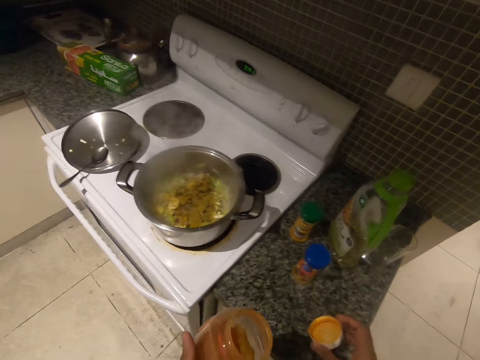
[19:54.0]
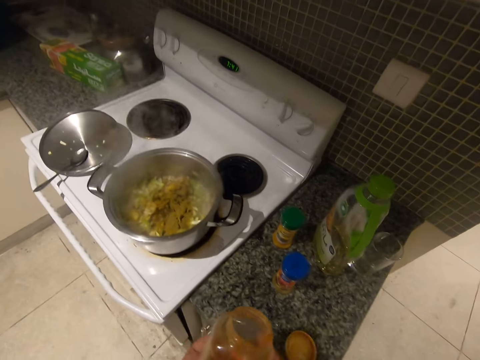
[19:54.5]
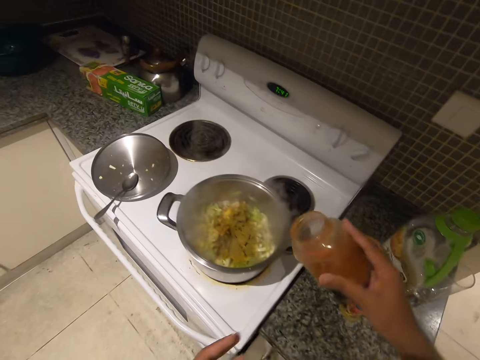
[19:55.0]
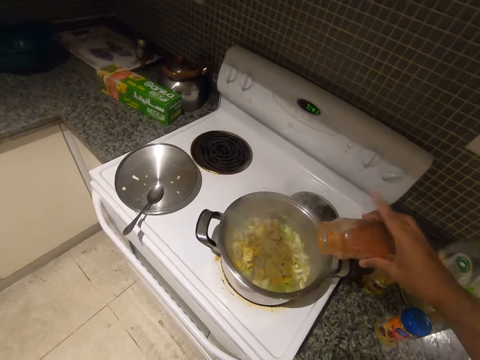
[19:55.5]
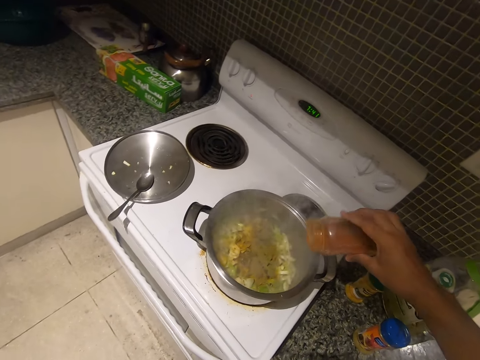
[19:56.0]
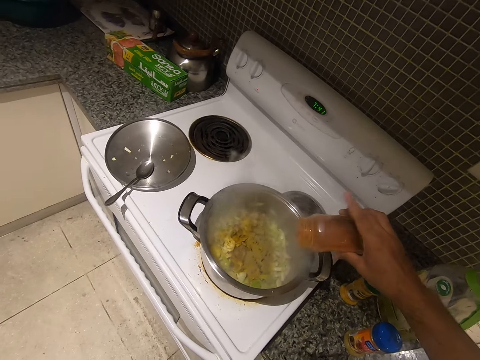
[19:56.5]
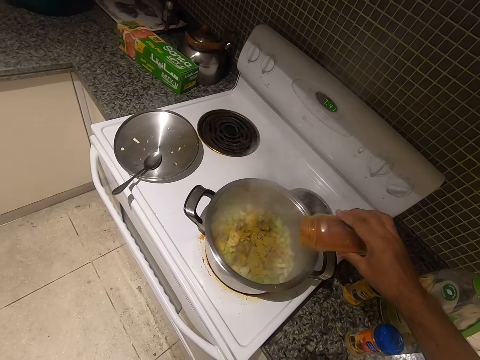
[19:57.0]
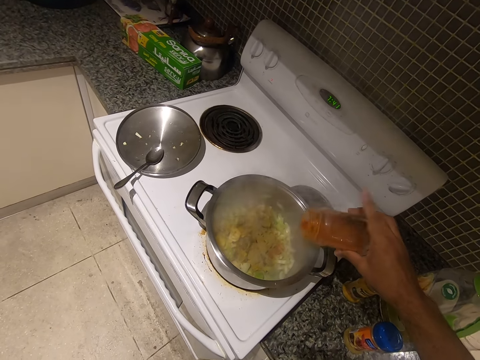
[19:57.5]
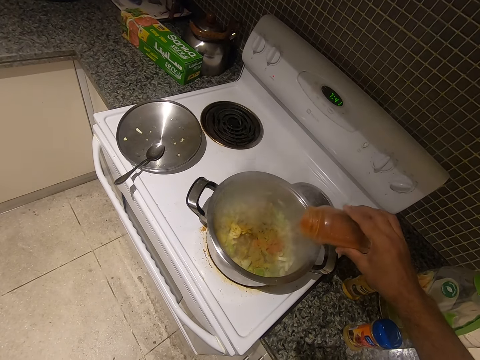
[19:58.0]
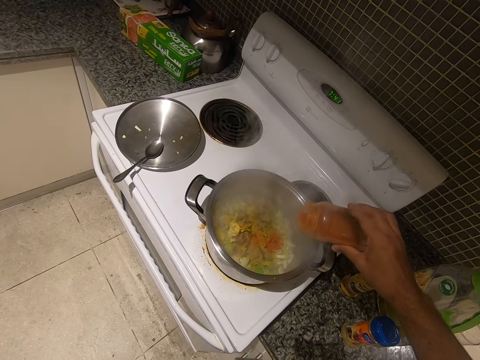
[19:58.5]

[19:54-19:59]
The camera wearer drops the lid of the jar on the kitchen countertop. He pours pepper into the pot with his right hand.

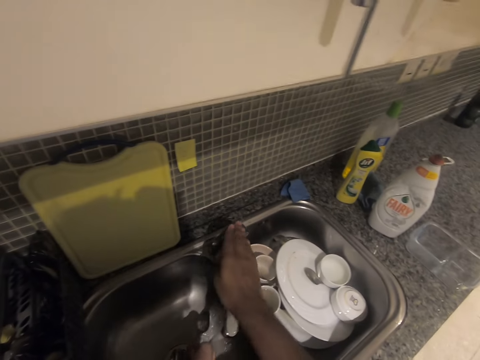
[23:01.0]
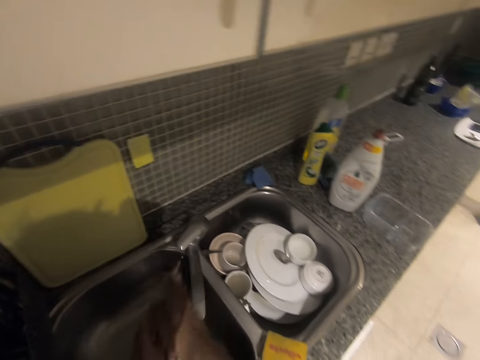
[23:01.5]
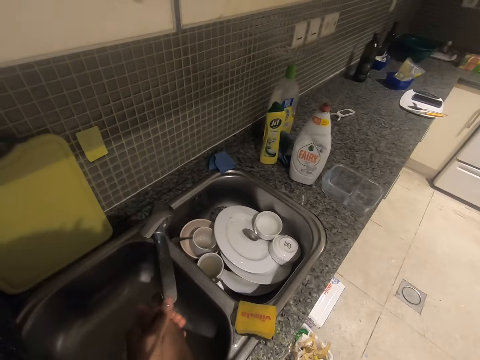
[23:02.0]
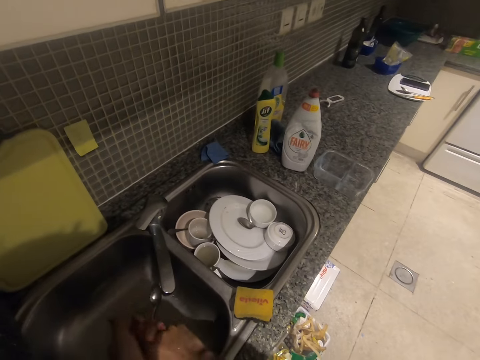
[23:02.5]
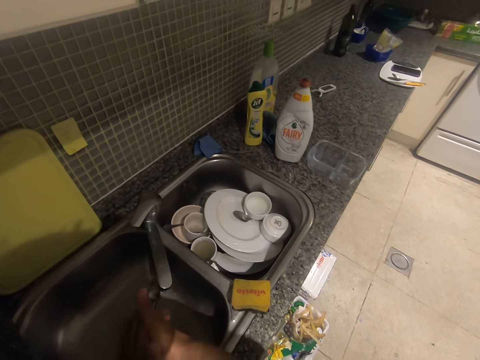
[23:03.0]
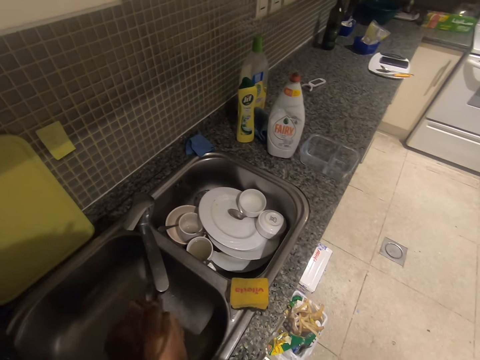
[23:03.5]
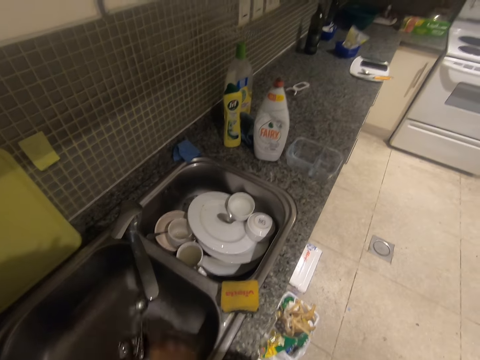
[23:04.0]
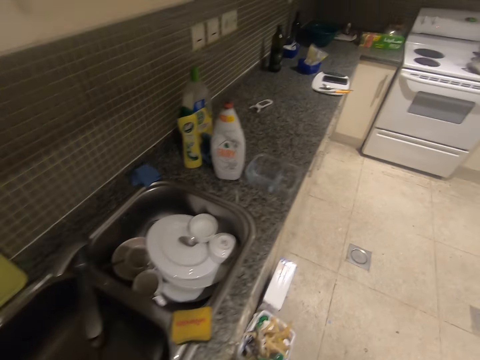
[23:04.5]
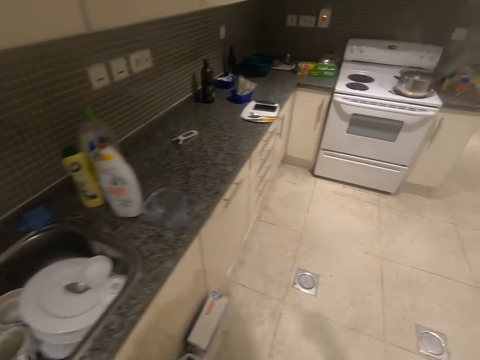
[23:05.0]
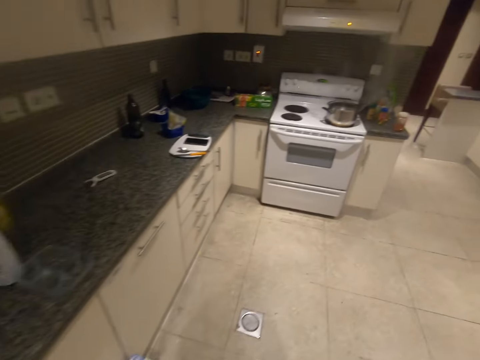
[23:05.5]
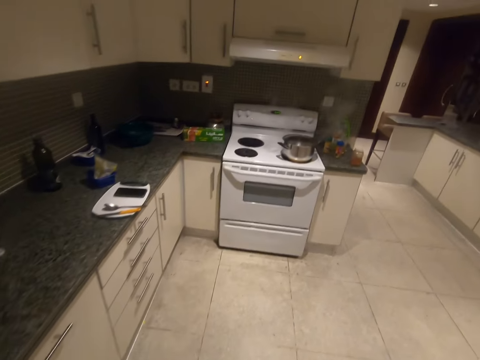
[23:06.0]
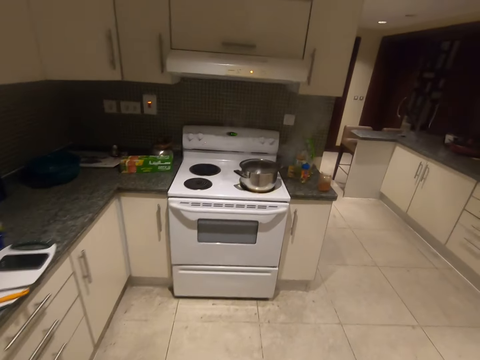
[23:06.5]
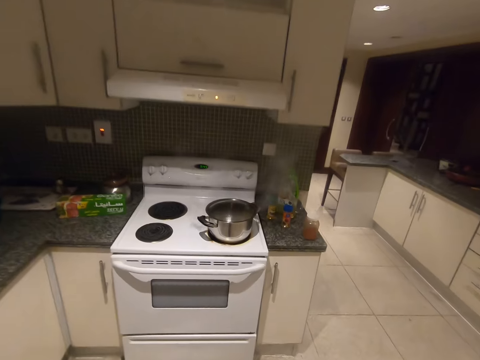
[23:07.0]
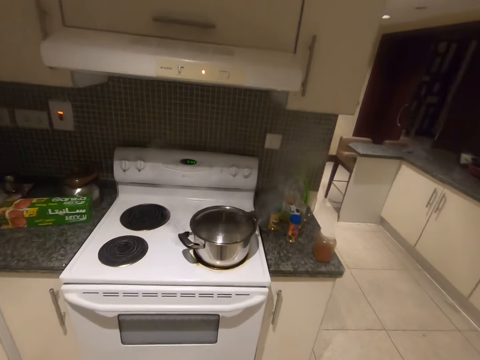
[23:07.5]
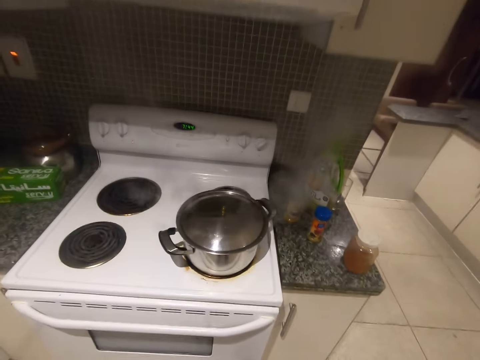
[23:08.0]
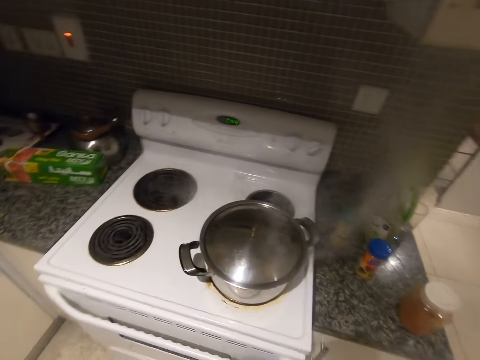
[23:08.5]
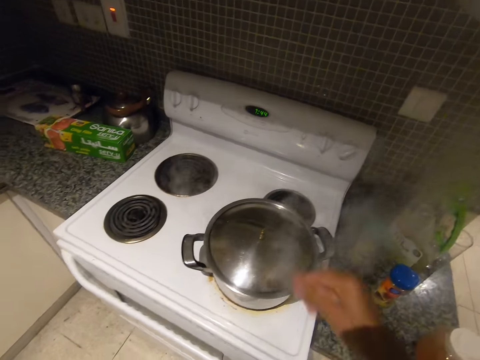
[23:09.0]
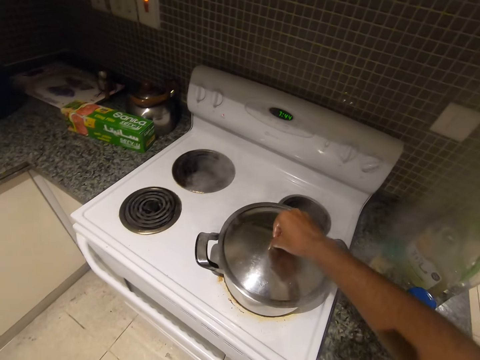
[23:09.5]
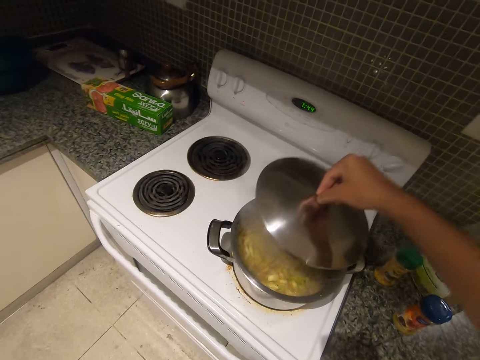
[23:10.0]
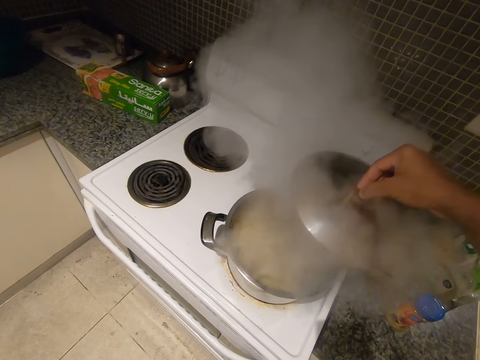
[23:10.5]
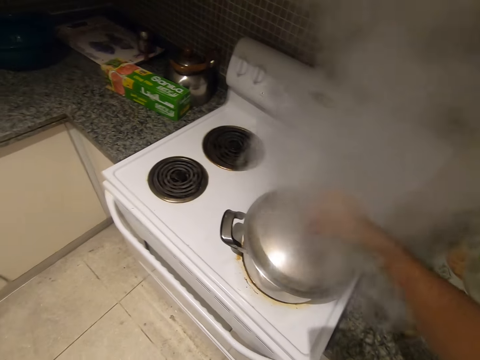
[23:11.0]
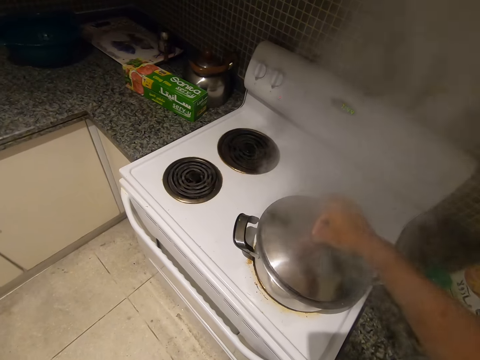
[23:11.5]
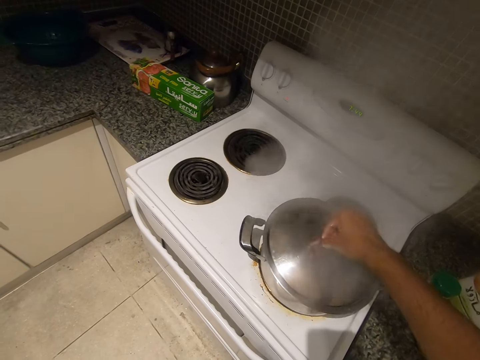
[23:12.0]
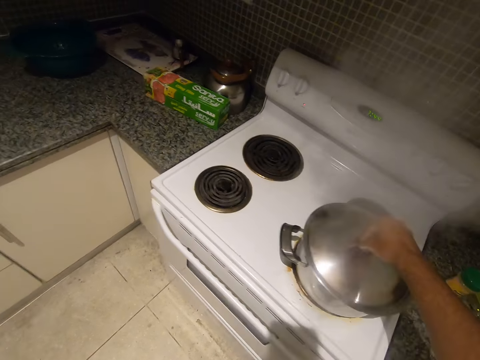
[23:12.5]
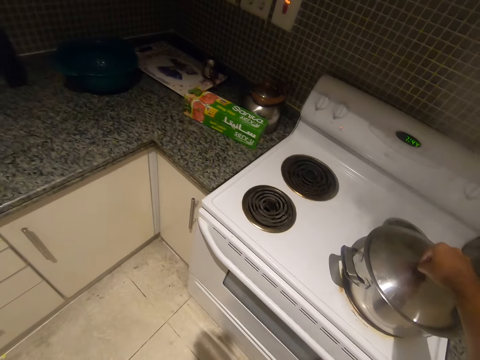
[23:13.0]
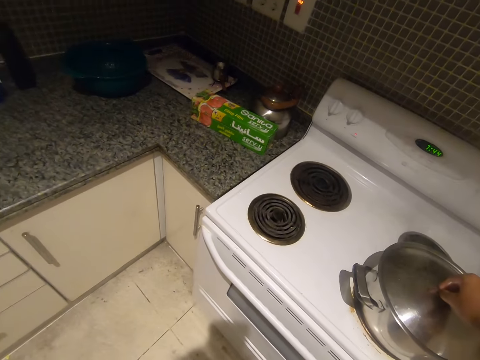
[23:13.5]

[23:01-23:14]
The camera wearer closes the tap with his right hand. He rubs his hands. He drains water from his hands. He walks towards the stove in the kitchen. He opens the cooking pot with his right hand. He covers the food in the cooking pot with a lid.

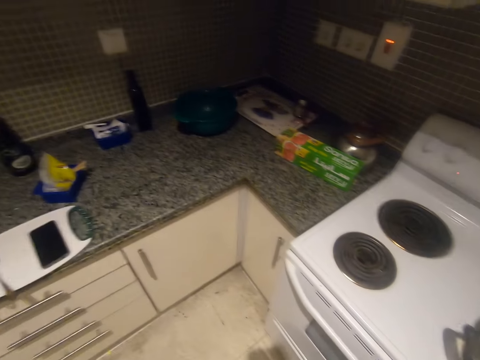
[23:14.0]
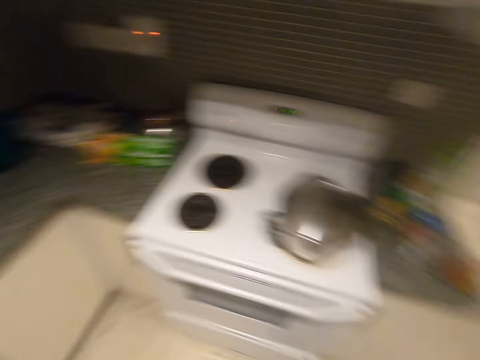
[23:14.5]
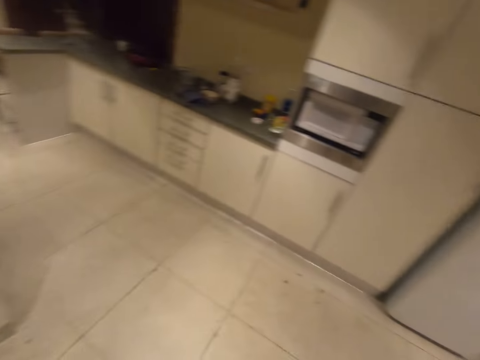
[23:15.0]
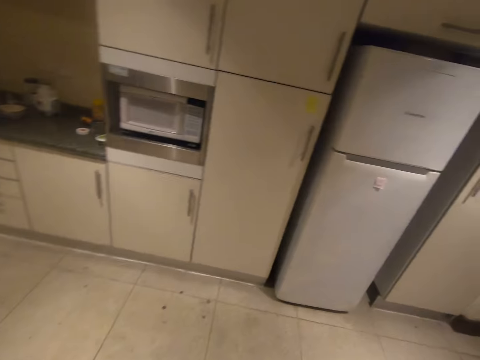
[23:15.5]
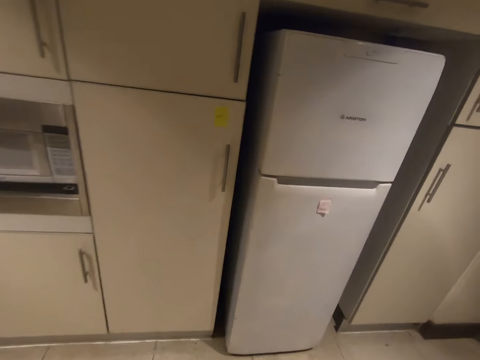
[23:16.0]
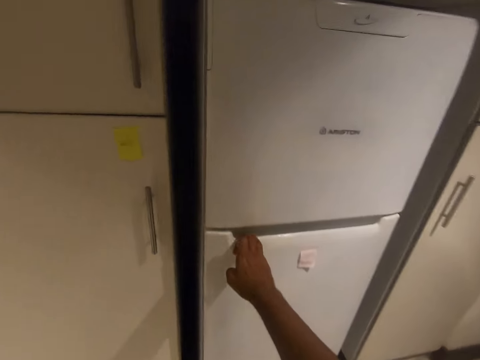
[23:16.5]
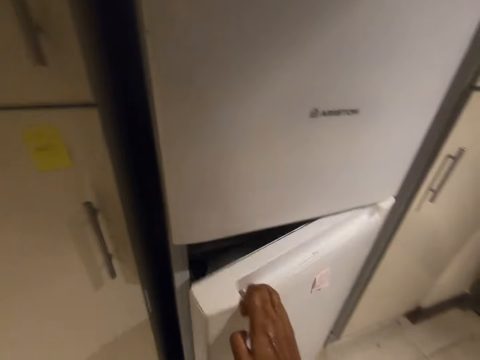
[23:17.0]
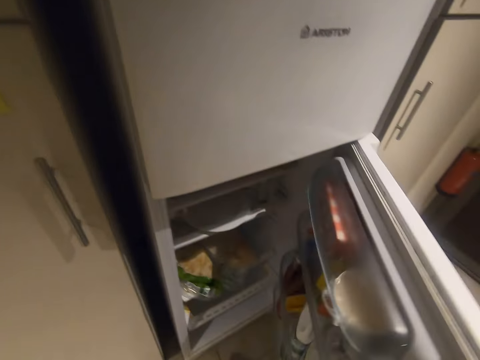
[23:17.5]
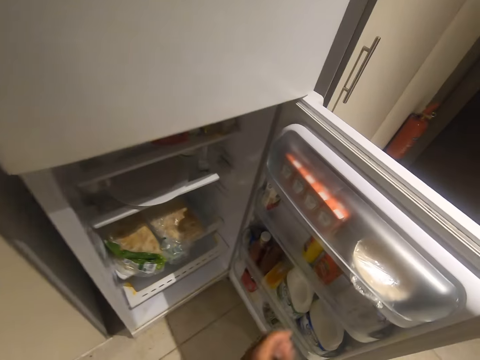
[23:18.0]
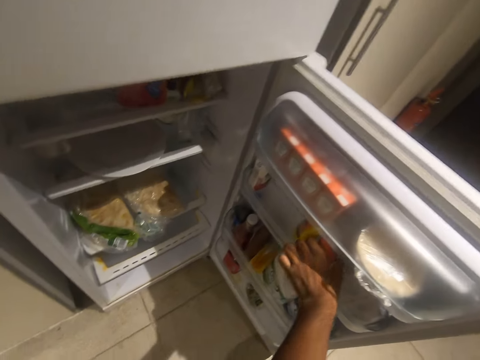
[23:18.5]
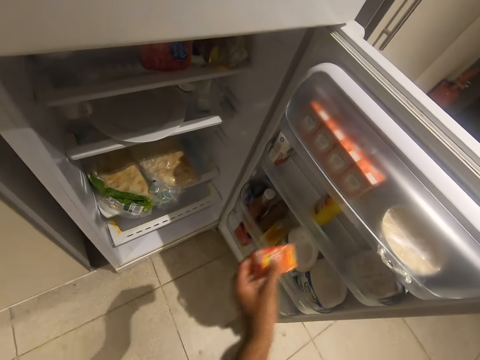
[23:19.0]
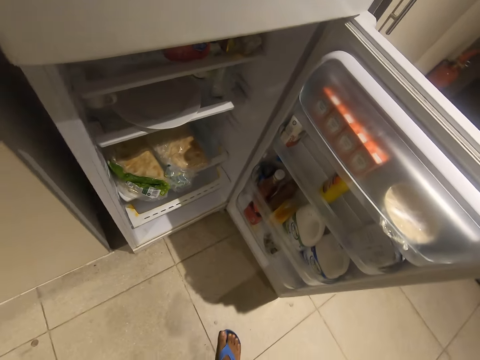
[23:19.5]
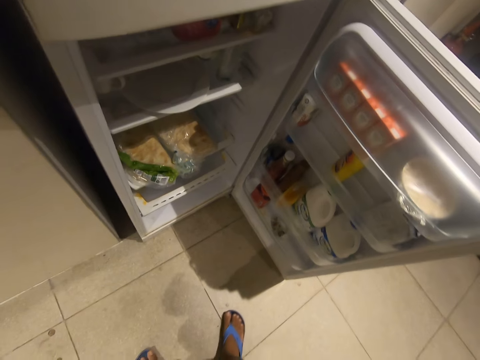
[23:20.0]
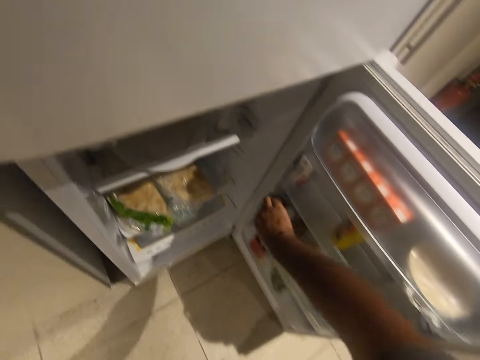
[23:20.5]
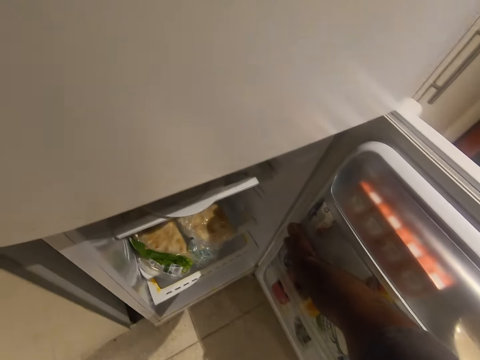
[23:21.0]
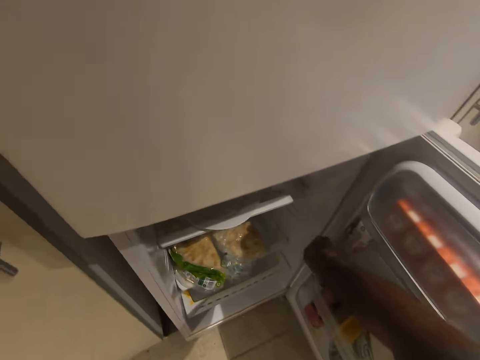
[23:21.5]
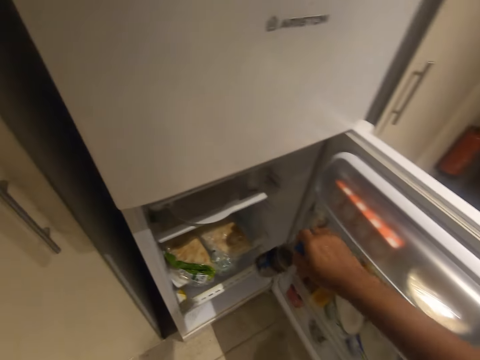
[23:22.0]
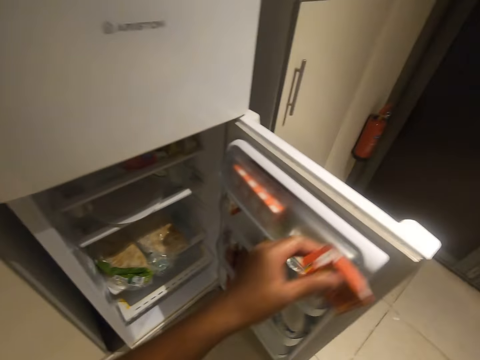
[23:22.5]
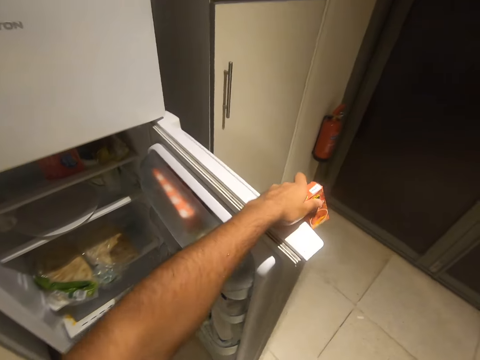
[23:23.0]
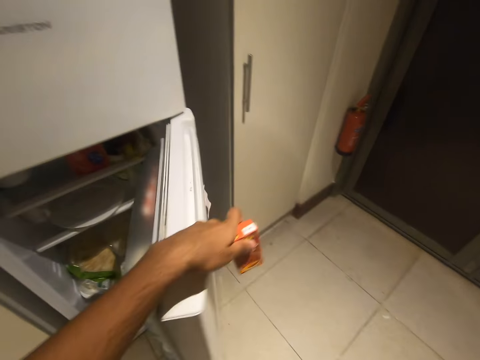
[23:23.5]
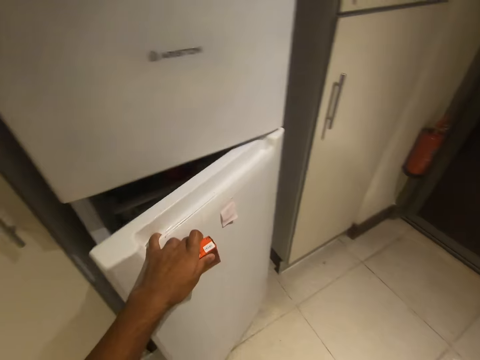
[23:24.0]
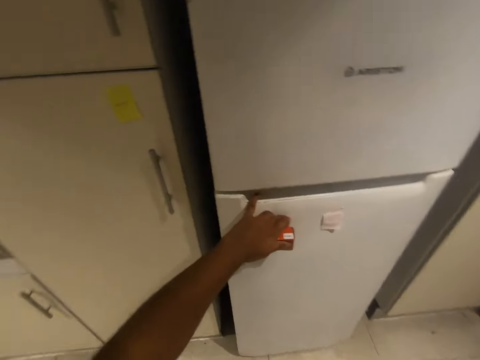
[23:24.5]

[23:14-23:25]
The camera wearer moves around the kitchen. He touches the fridge with his right hand. He opens the fridge. He picks a packet of sauce from the fridge. He picks a bottle of sauce from the fridge. He closes the fridge with his left hand.
